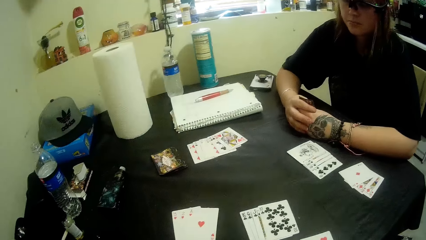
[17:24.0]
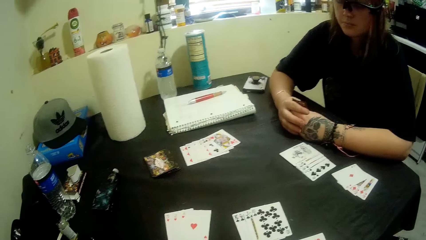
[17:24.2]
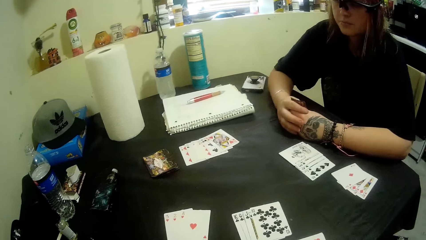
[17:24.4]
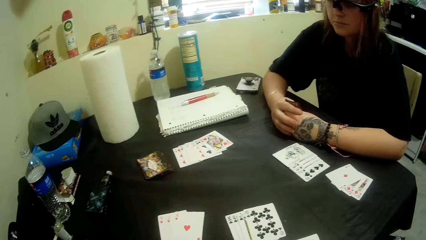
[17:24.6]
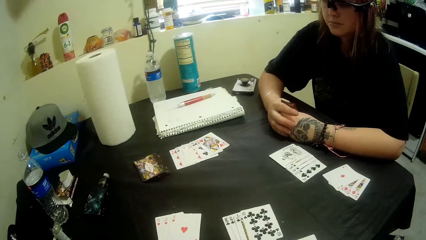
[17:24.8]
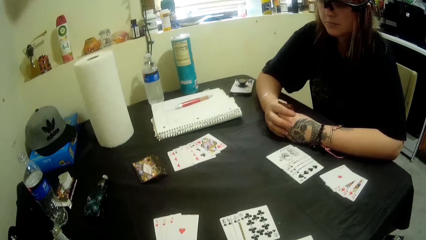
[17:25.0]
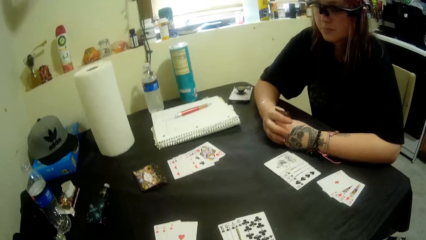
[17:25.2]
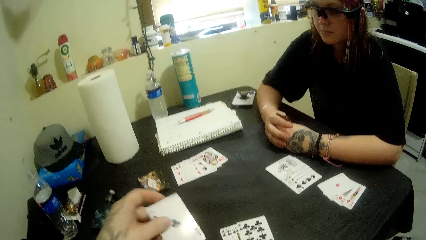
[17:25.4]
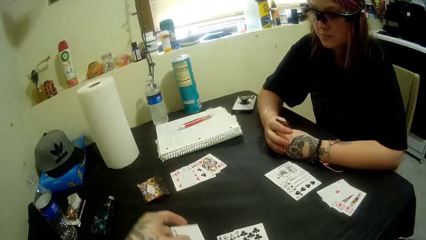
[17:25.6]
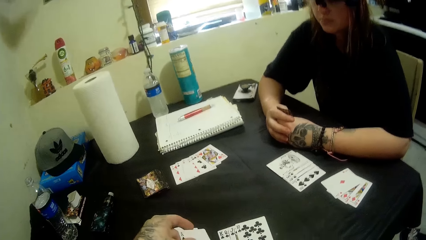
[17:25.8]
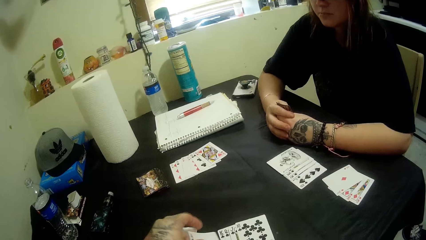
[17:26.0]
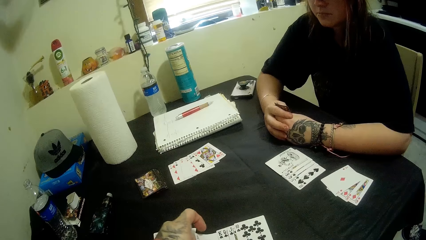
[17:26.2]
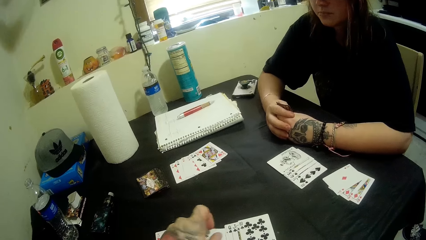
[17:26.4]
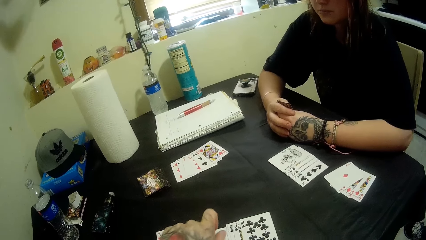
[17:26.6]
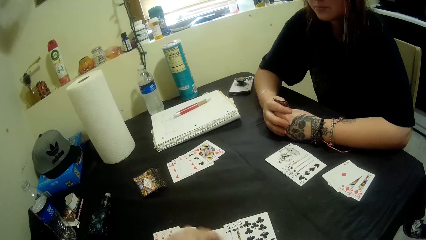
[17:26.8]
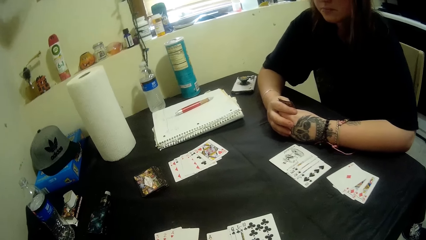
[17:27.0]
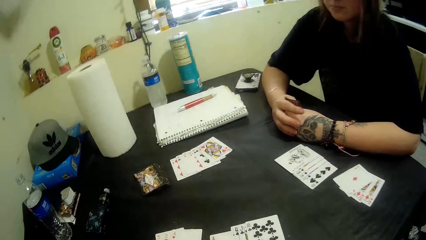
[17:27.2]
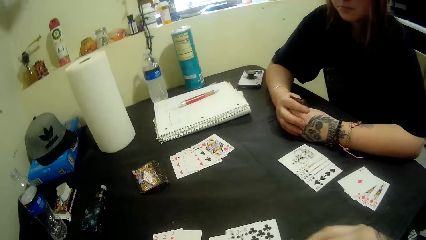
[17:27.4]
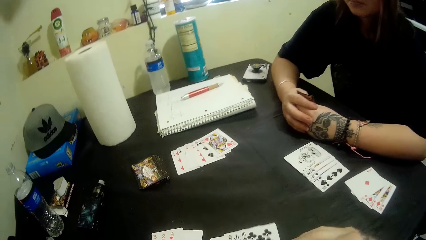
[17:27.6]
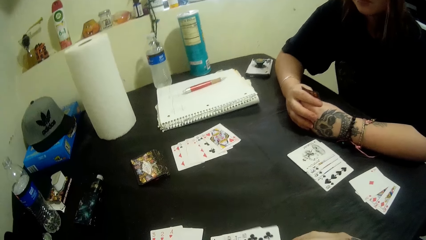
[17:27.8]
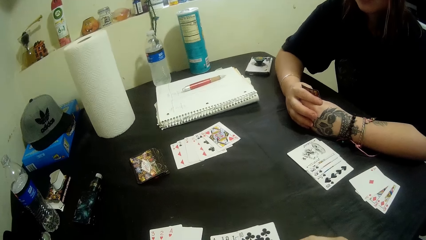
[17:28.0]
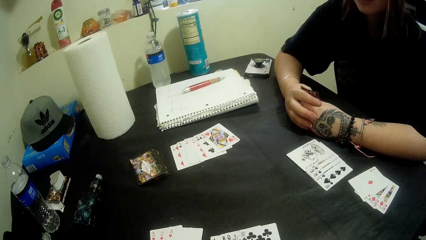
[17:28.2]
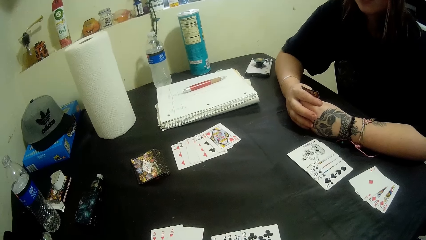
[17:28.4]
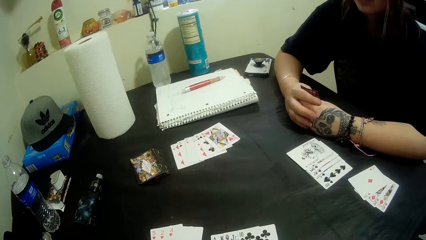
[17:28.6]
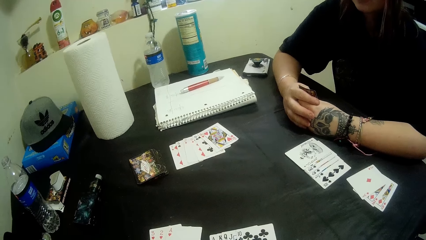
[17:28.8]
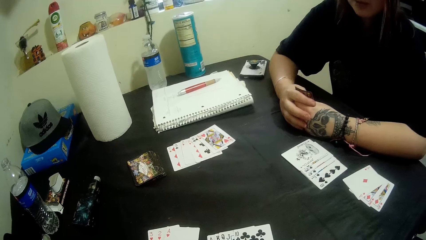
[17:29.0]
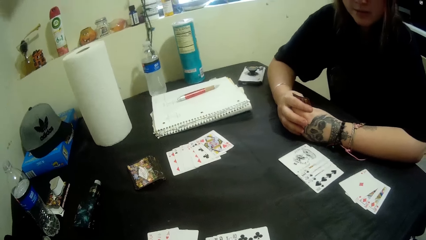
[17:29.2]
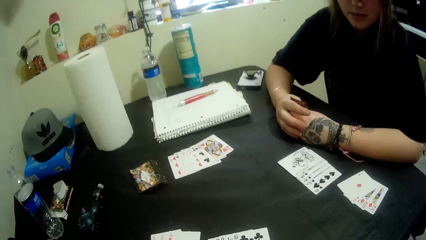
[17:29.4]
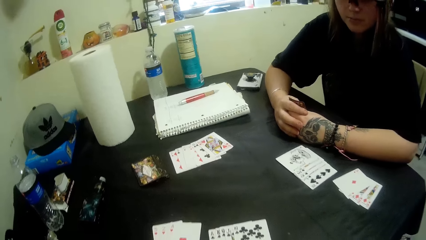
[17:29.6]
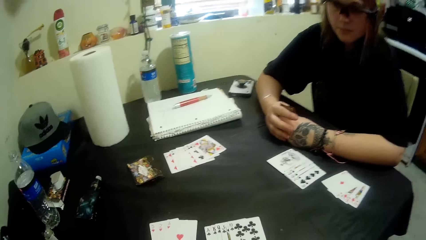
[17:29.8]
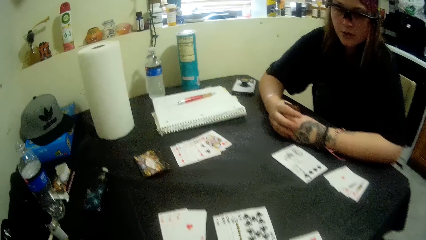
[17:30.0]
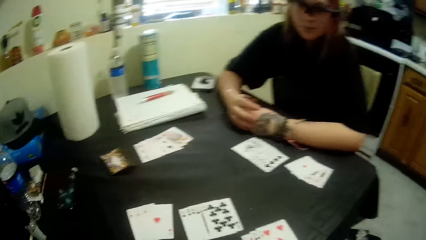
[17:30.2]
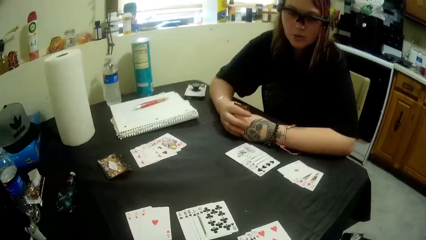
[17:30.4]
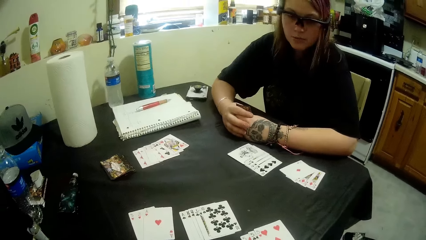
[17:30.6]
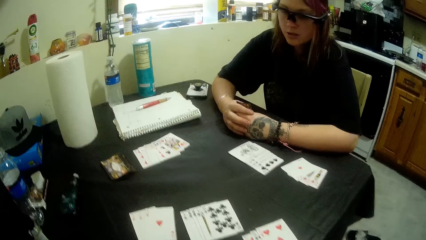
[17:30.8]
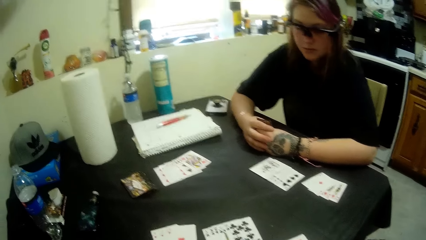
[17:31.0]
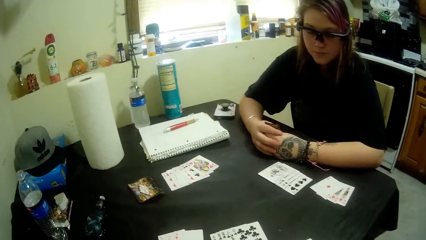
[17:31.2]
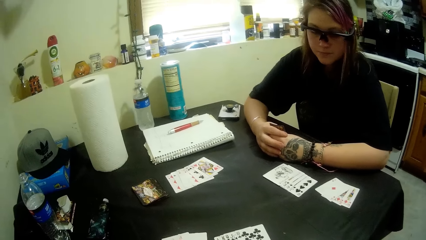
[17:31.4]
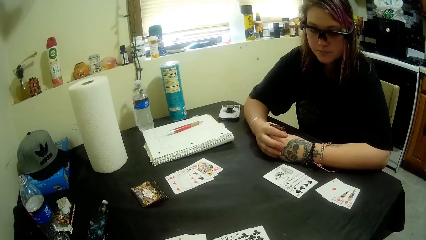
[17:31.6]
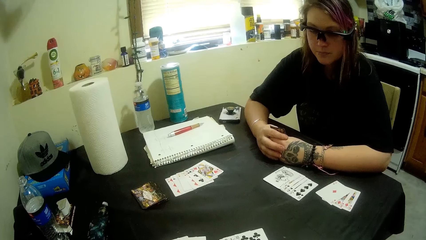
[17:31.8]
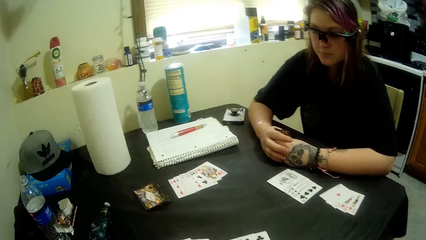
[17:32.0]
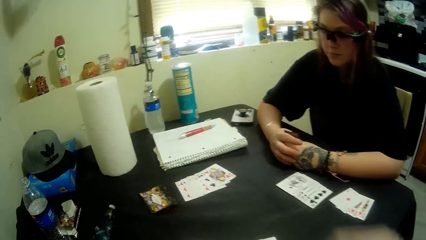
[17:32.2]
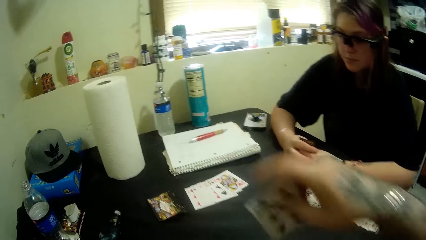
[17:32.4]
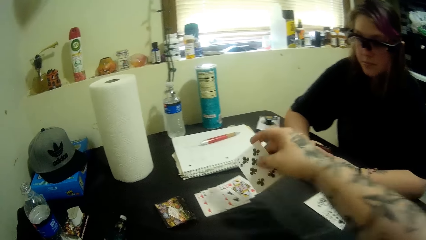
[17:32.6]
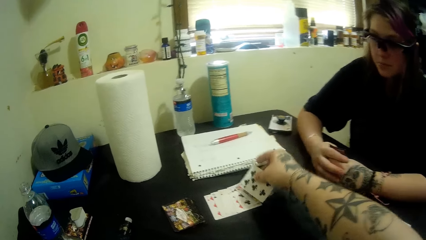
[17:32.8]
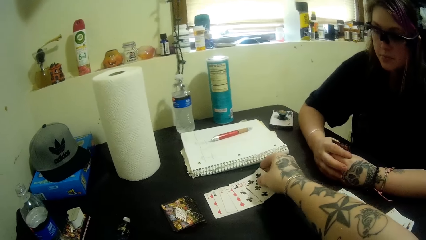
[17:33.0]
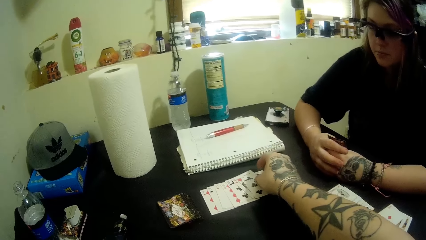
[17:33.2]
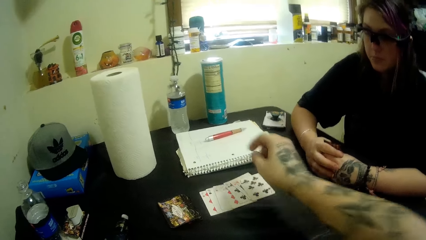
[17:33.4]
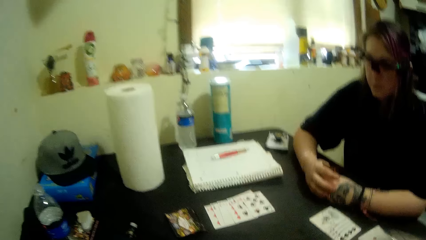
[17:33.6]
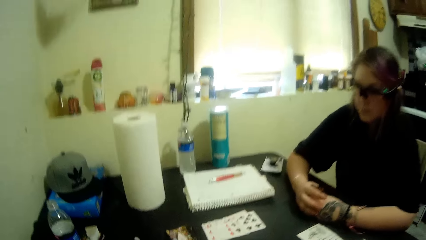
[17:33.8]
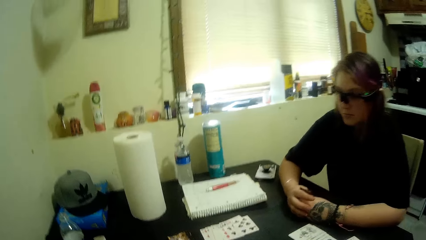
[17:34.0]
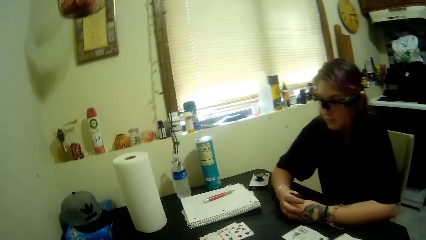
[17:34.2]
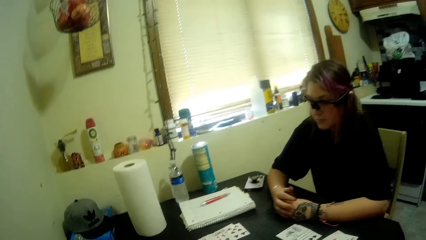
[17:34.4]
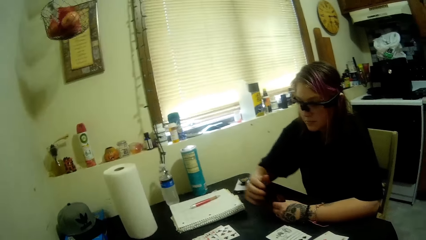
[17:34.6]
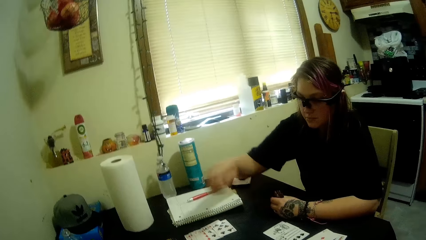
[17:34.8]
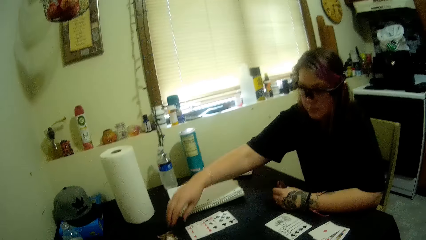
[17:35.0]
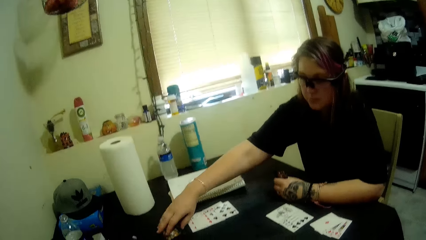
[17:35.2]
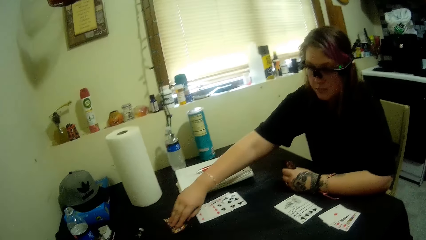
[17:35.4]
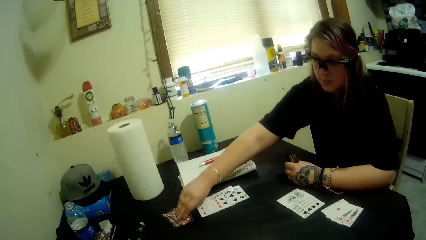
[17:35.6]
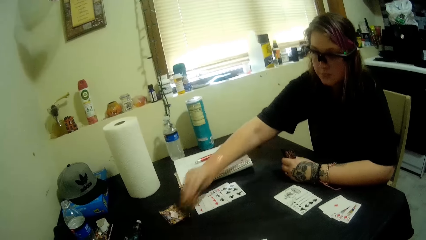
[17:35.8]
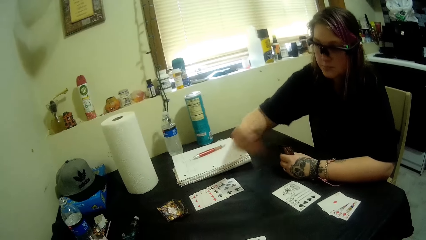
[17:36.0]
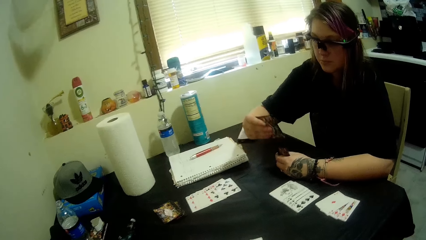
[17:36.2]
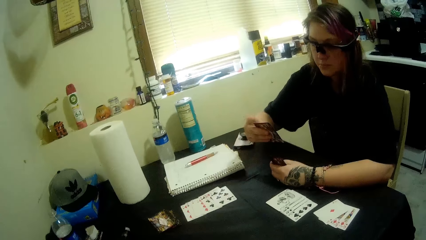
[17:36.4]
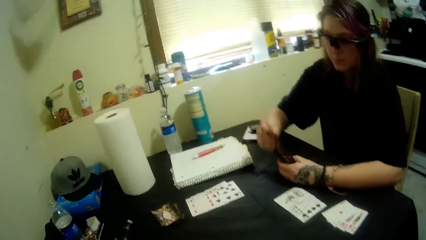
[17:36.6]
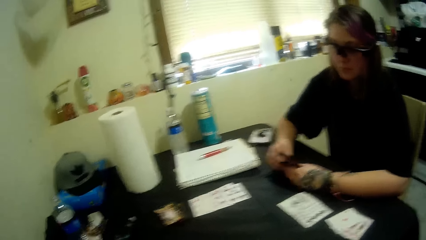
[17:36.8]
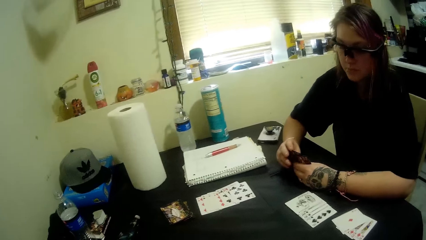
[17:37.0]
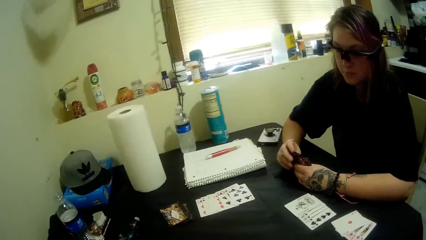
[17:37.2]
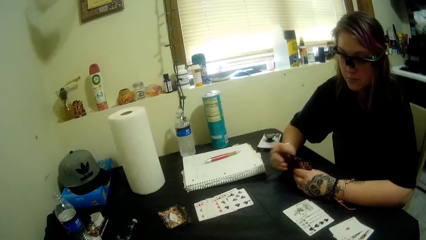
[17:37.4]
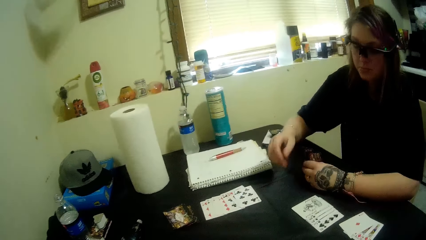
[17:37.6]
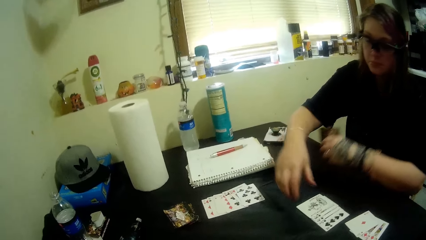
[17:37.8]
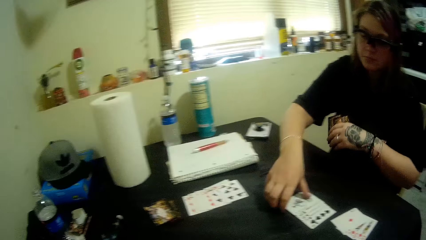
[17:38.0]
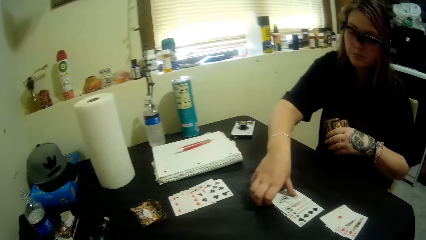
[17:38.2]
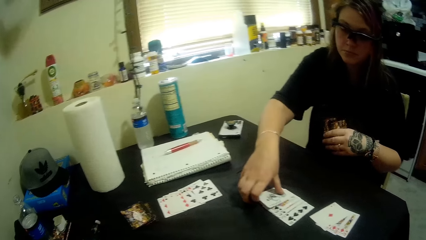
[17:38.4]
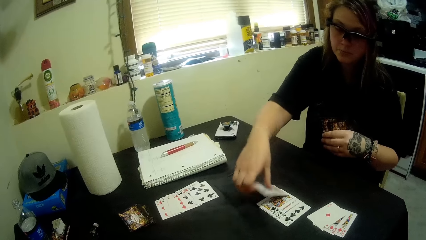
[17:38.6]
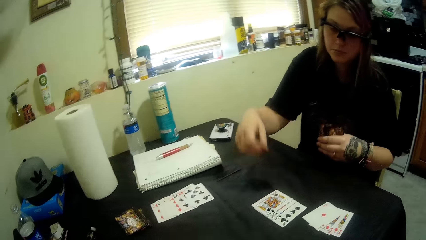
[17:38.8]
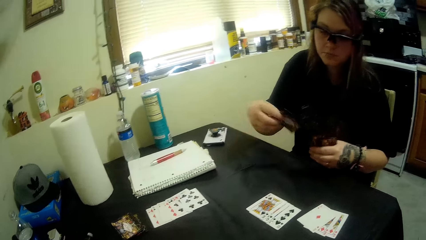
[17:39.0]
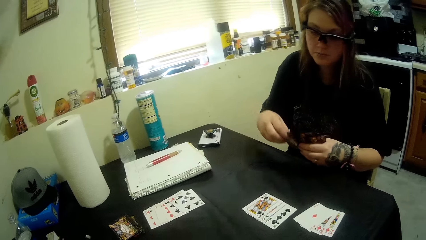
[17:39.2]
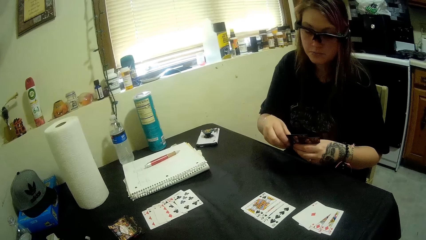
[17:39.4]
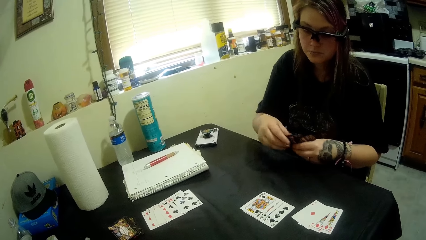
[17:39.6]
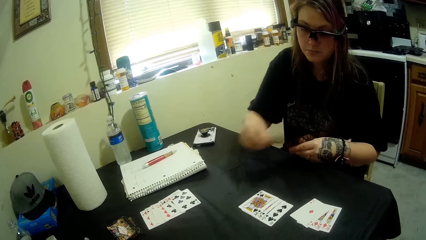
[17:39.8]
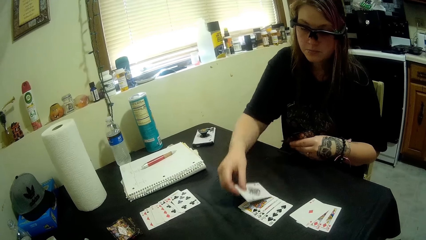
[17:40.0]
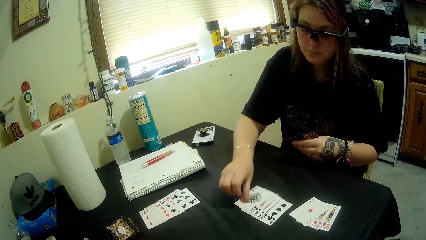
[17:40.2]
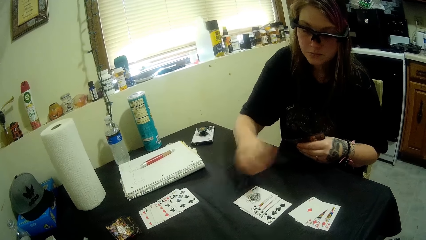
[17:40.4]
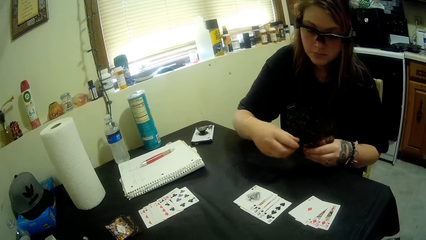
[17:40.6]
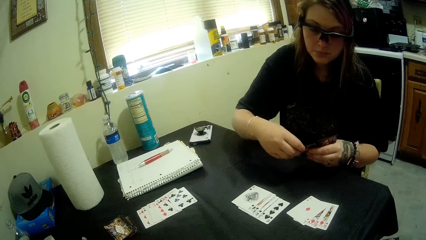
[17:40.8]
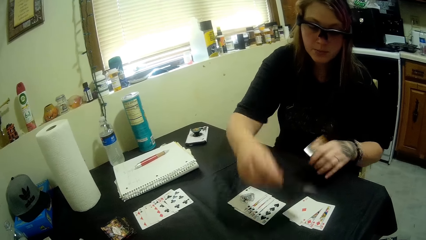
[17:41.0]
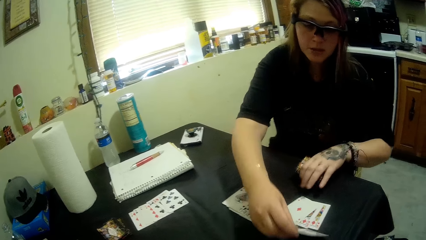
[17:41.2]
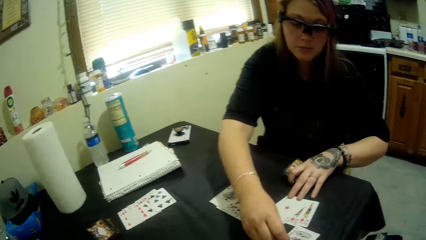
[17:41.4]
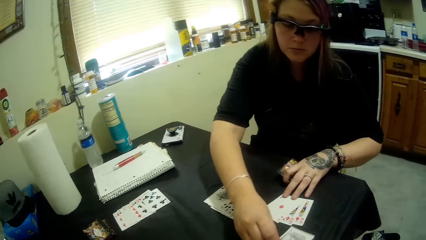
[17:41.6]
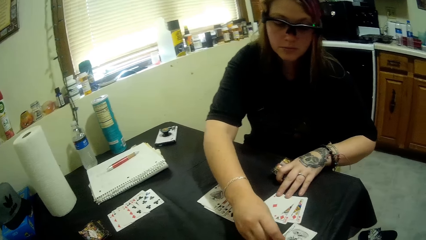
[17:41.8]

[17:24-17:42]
The camera wearer puts a card with others on the table. They play a card. A woman picks a card from the stacked cards on the table. The woman picks up another card from the table. The woman puts some cards on the table.
